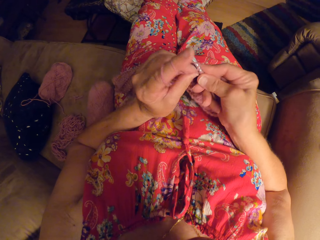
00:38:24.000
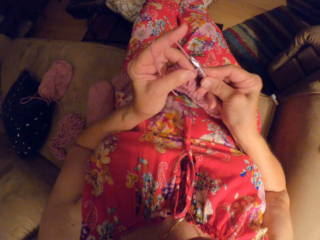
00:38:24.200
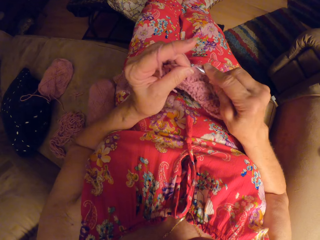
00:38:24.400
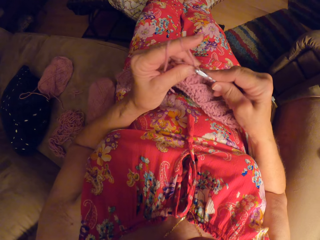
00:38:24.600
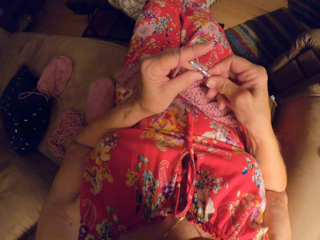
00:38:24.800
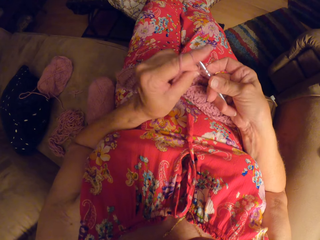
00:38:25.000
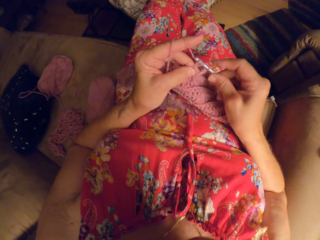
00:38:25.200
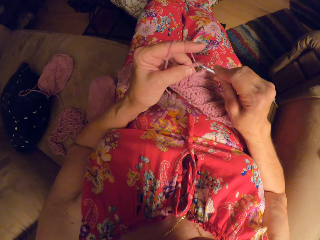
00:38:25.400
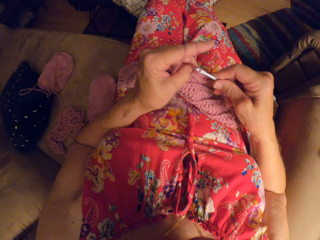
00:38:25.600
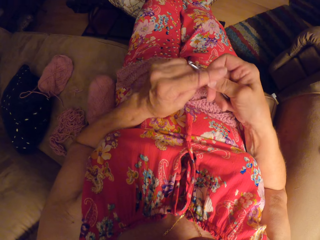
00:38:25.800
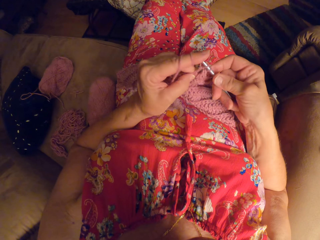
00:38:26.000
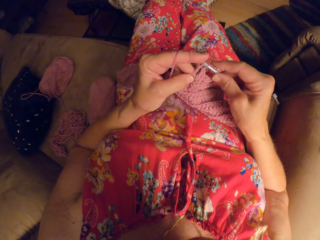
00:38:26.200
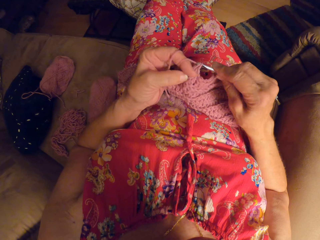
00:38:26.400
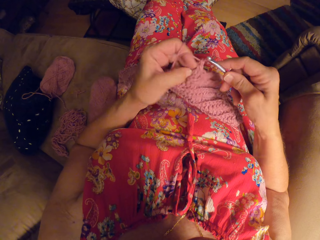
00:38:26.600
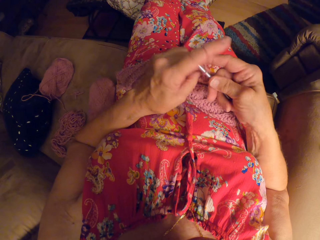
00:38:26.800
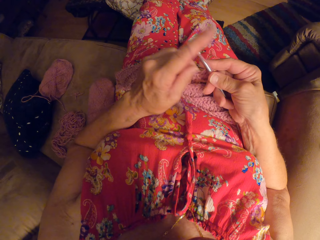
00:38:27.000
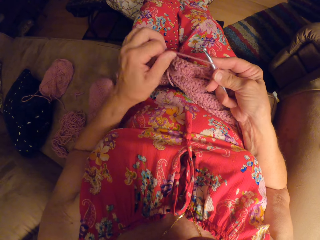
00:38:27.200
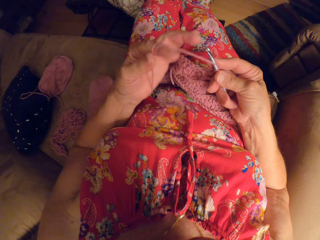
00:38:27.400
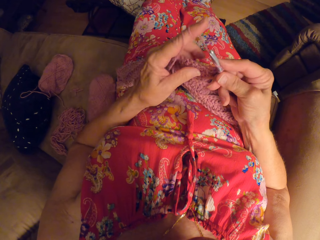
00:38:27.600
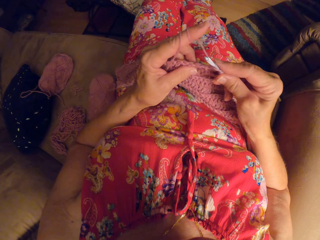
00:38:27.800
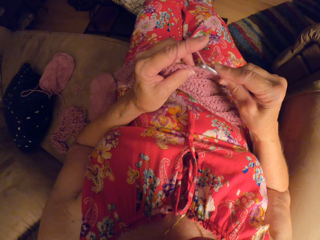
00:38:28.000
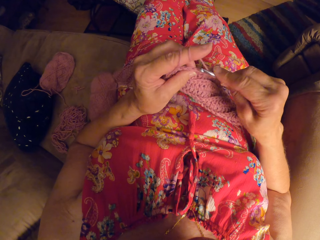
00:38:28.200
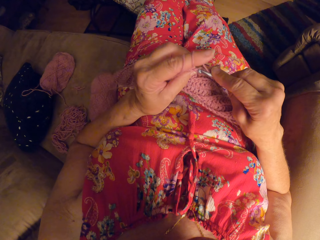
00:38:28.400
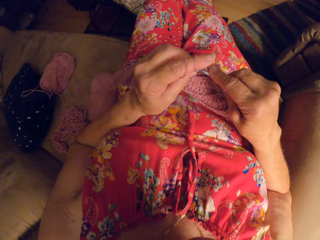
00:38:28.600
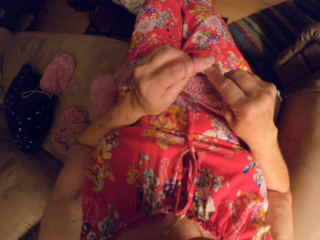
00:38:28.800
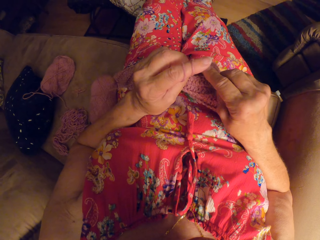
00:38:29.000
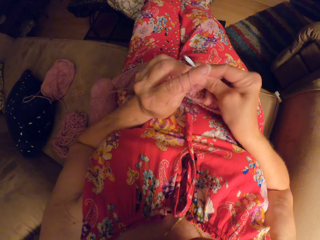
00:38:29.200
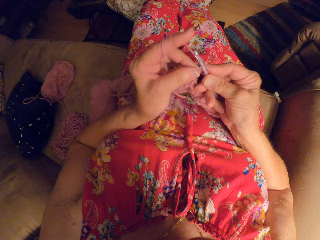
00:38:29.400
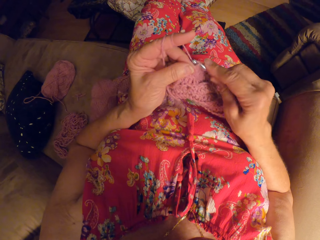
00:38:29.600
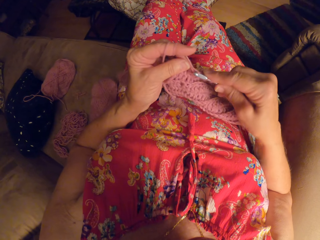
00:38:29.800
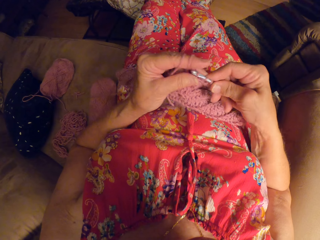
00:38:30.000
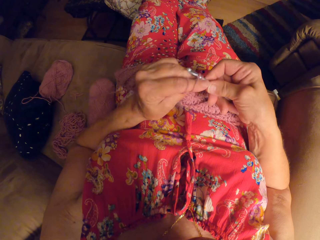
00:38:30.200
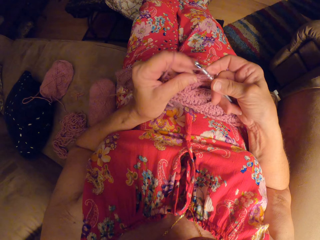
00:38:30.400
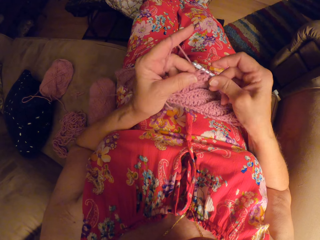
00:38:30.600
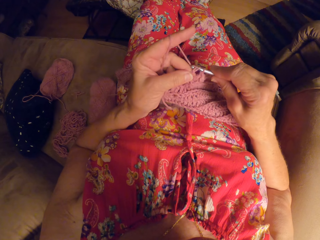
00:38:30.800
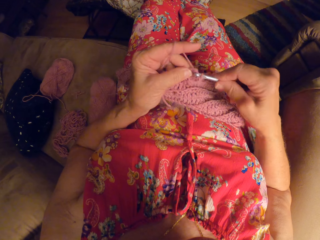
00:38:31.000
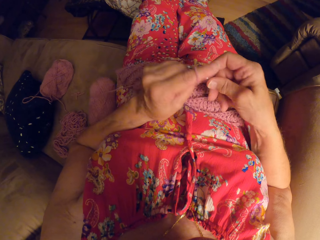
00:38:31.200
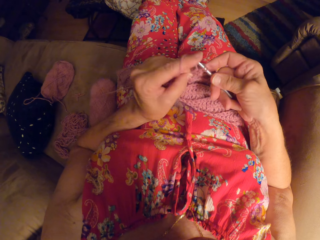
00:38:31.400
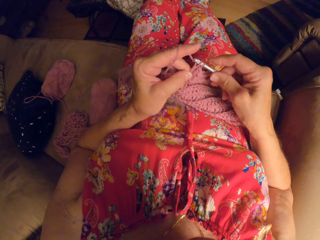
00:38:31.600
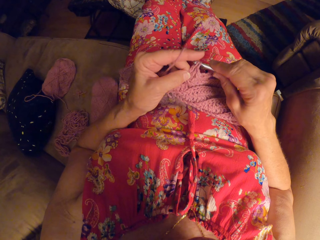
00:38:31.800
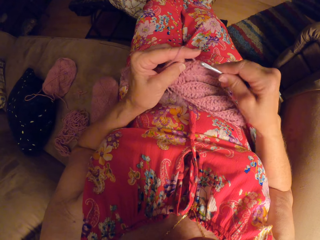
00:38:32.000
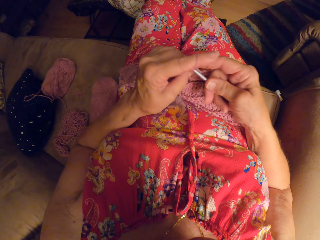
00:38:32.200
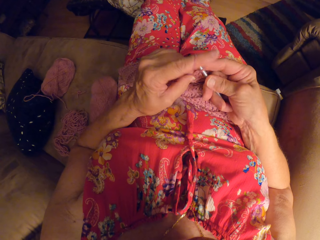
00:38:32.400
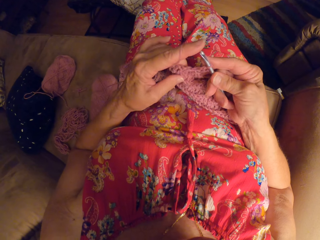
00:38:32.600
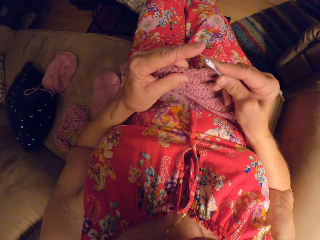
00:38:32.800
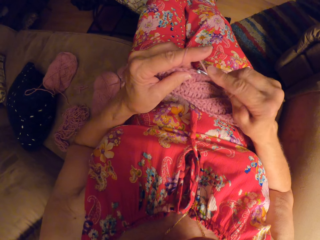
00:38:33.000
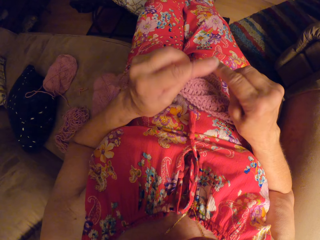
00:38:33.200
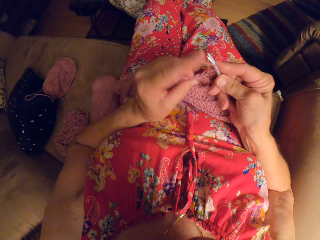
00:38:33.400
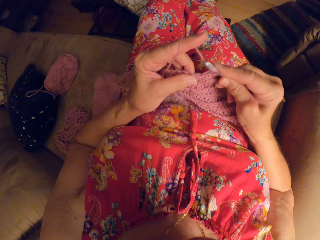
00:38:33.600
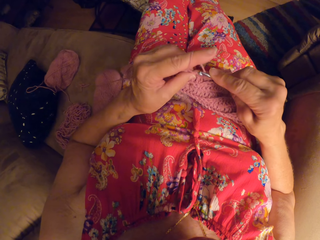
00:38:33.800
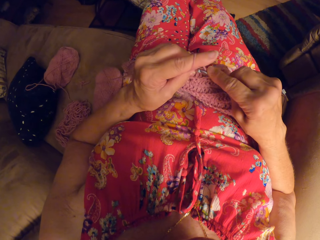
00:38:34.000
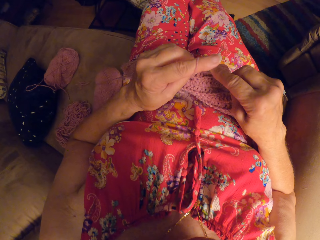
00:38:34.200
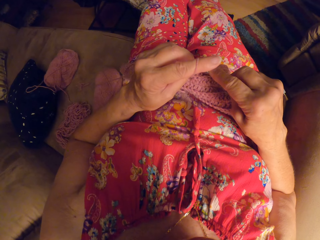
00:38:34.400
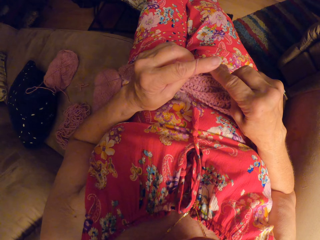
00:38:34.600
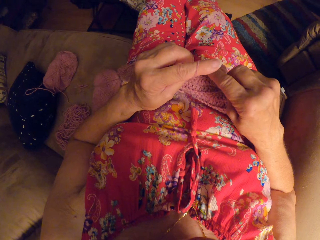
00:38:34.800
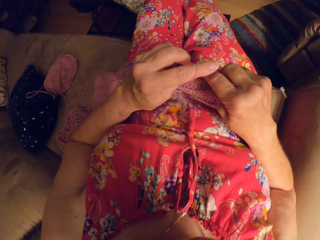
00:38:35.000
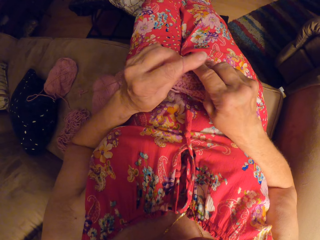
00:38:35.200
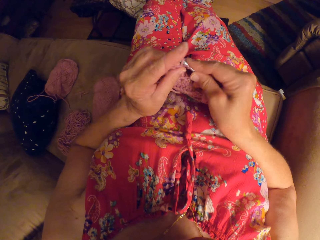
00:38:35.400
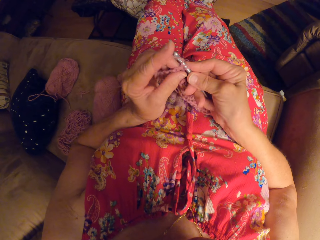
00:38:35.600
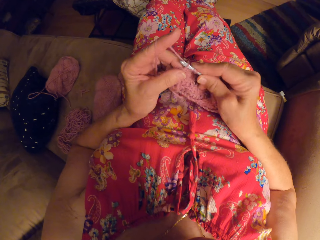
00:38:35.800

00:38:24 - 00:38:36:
The camera wearer crochets with the yarn and the crochet hook. She rolls the yarn on her left hand. She crochets with the yarn and the crochet hook.

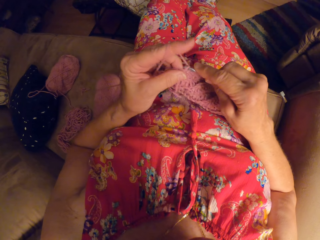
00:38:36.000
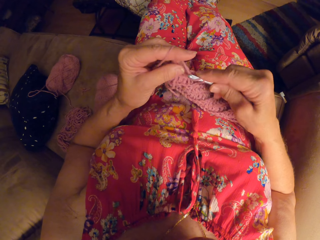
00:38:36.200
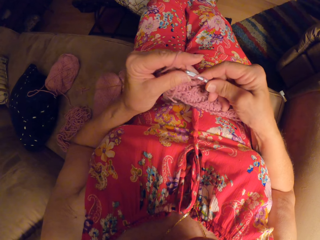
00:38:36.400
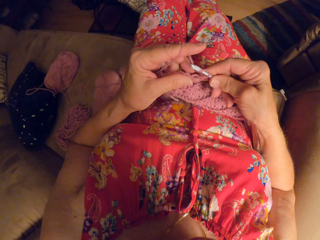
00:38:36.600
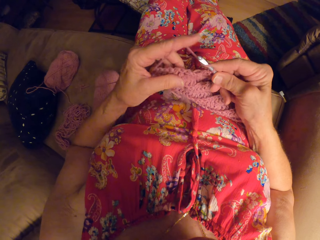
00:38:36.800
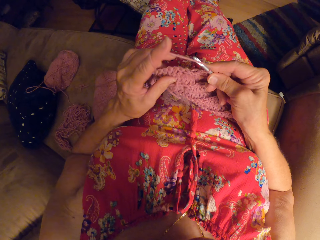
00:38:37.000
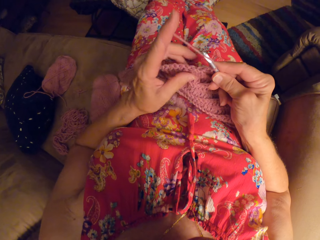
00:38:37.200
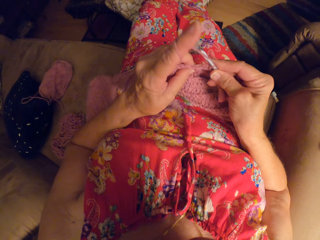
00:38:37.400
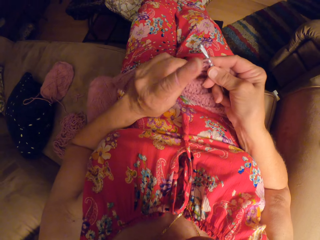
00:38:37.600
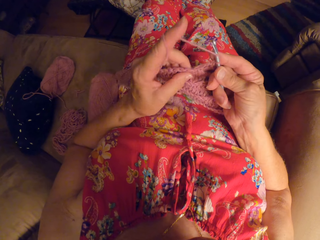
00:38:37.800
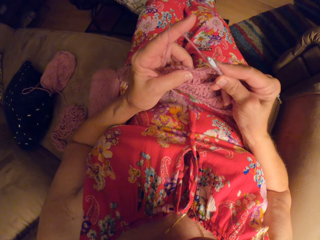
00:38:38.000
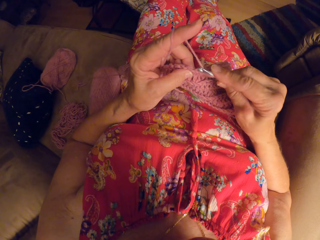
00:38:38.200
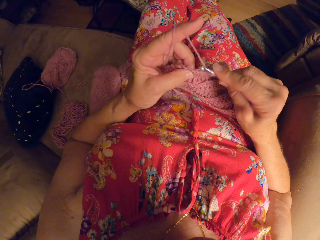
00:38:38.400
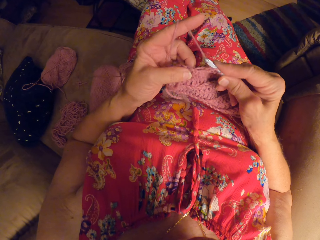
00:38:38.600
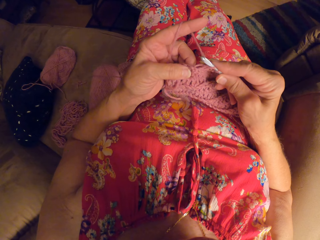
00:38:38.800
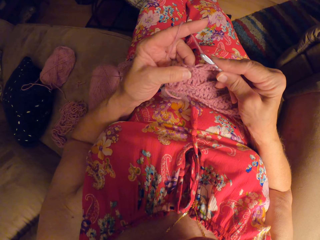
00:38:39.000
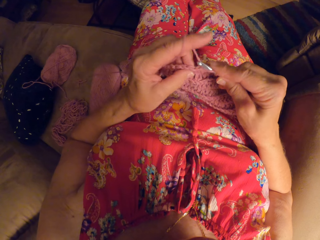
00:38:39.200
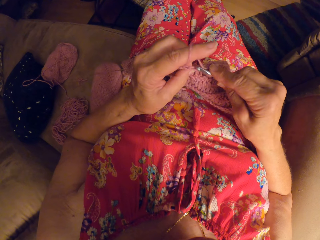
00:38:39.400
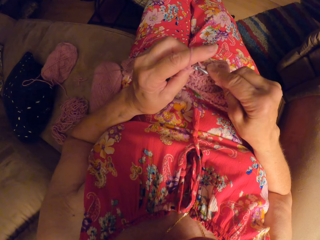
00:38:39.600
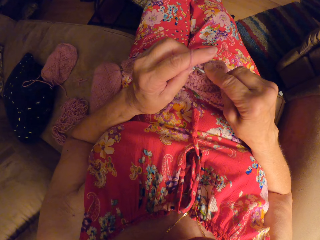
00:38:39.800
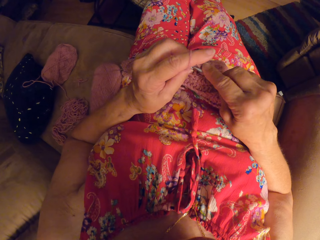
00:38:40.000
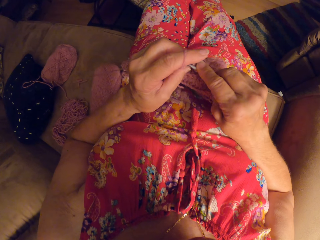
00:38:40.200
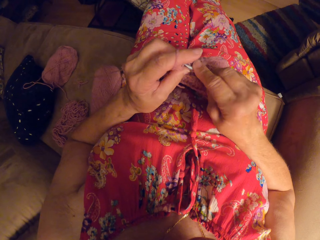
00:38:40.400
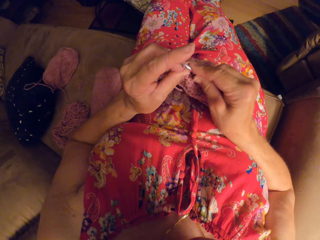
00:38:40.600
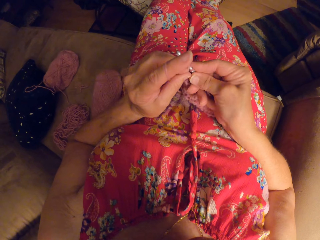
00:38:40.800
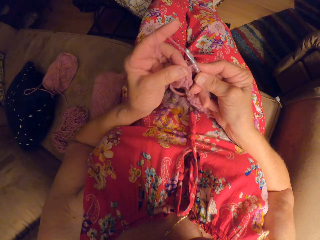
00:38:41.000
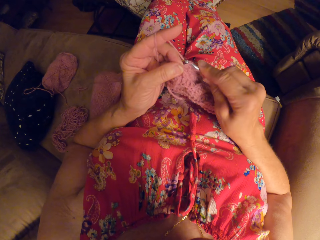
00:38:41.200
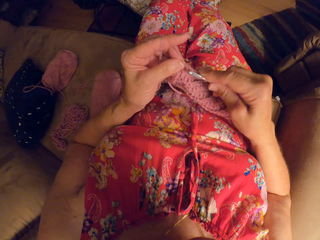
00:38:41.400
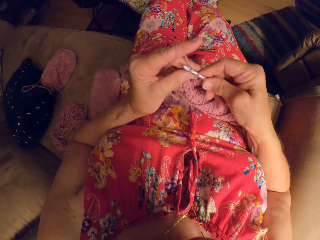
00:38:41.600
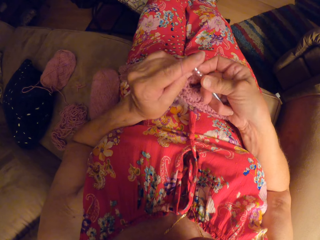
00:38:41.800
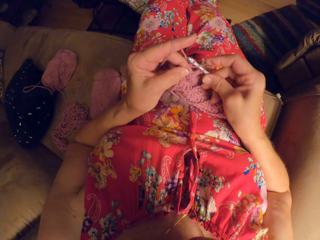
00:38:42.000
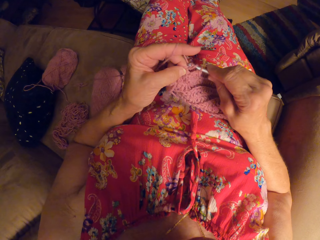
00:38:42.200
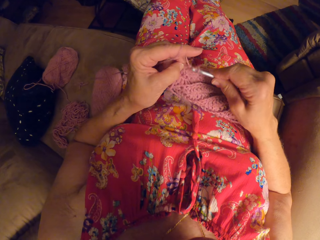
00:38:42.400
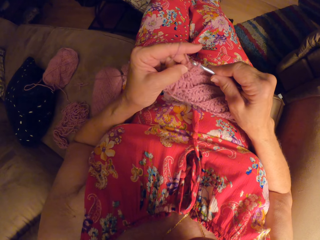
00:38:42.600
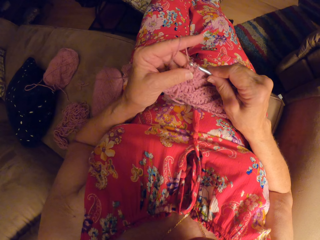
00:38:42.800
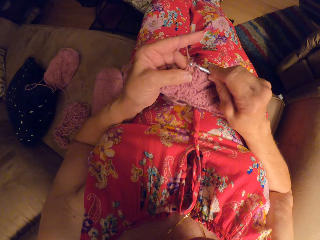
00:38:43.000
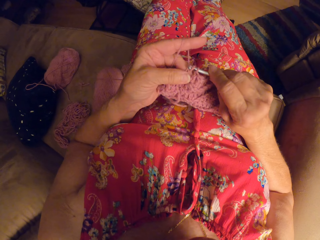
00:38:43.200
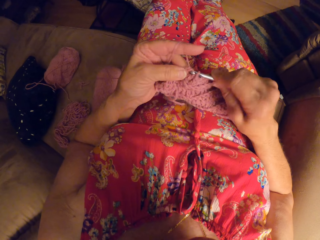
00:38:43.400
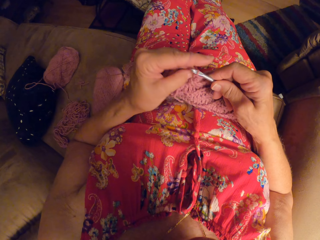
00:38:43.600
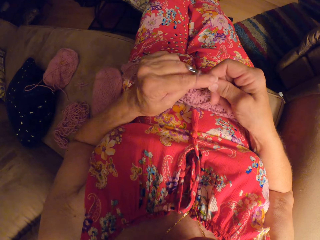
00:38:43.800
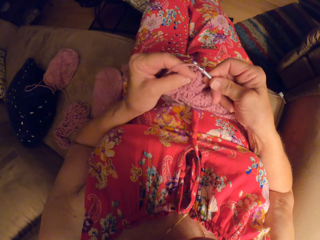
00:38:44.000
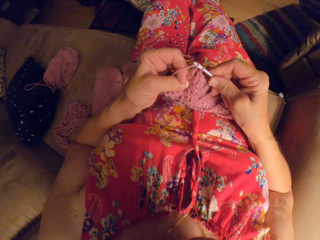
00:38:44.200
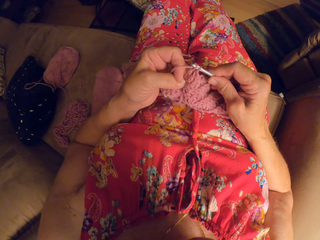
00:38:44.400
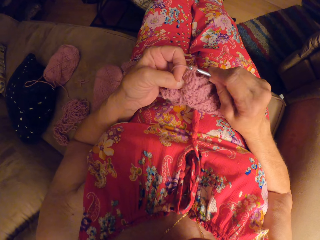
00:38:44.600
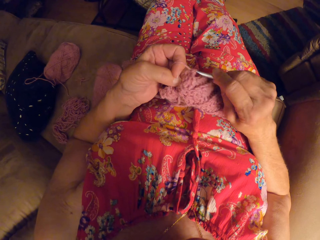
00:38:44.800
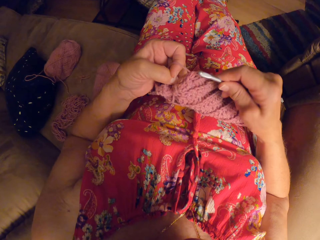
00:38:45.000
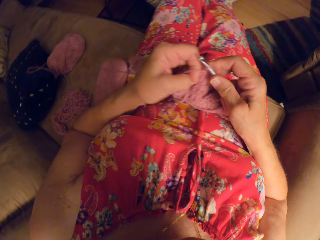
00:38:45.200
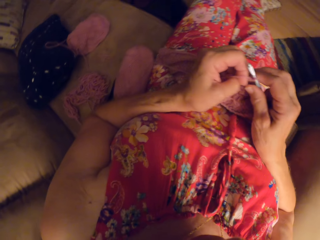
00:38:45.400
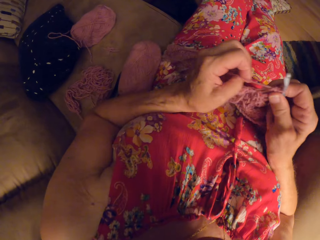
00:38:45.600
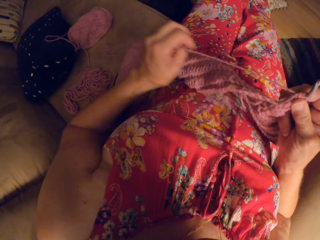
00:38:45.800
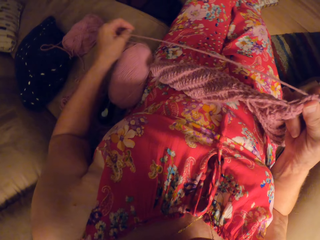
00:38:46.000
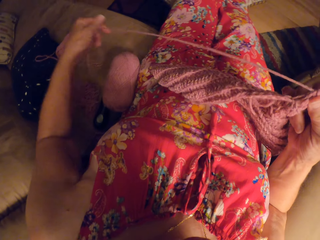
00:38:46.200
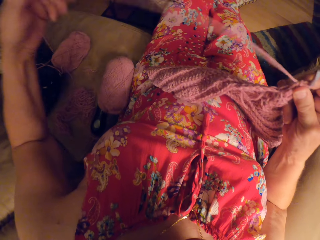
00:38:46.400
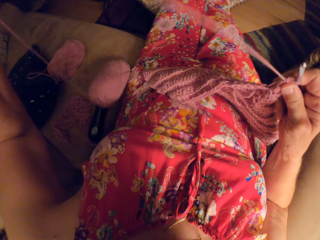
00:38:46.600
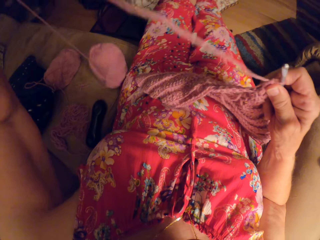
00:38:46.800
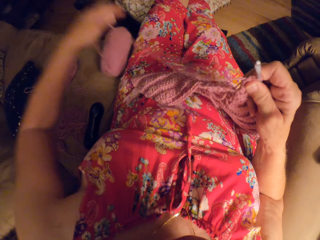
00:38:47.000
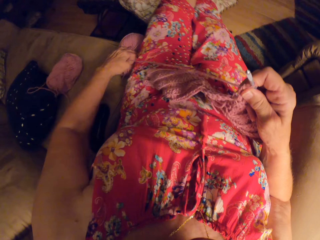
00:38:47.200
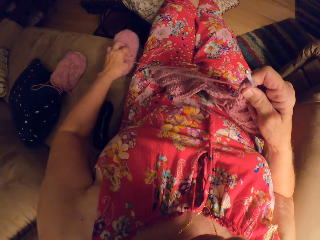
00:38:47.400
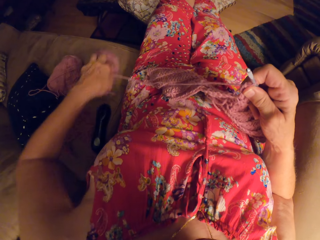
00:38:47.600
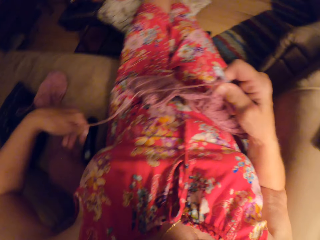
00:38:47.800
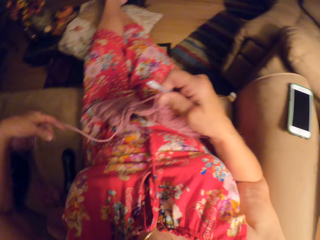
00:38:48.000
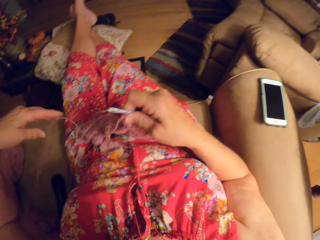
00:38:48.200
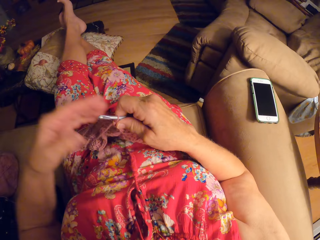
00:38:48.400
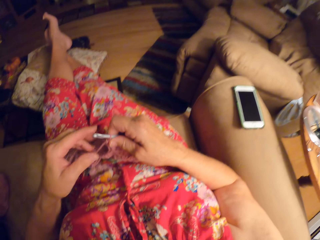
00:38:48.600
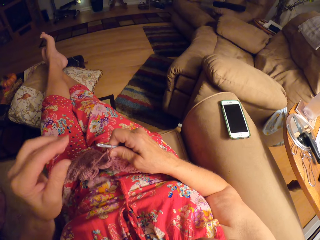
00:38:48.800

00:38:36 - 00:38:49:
The camera wearer releases the yarn from the bundle on the sofa with her left hand. She straightens the fabric string. She moves the yarn bundle on the sofa with her left hand. She holds the fabric thread roll from falling down. She returns the falling thread on the seat.
